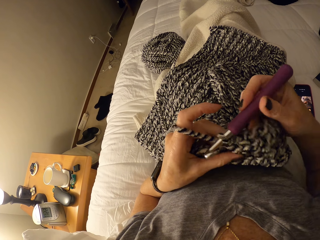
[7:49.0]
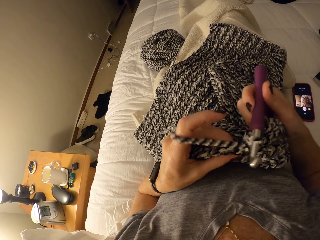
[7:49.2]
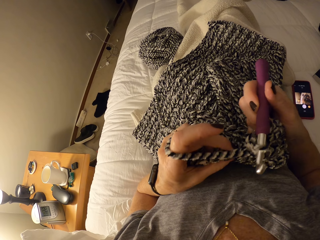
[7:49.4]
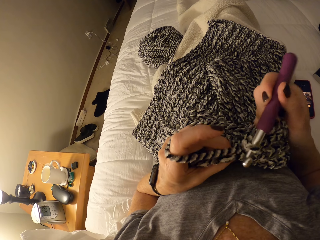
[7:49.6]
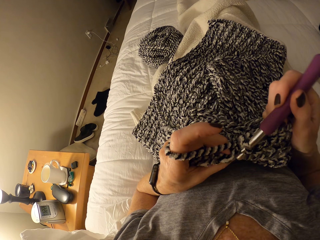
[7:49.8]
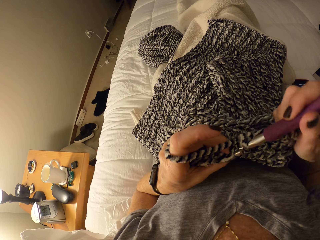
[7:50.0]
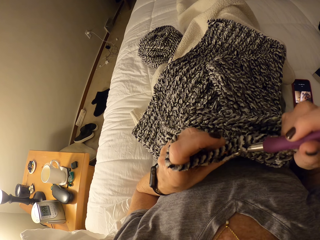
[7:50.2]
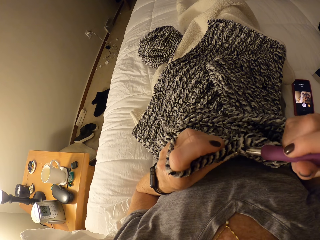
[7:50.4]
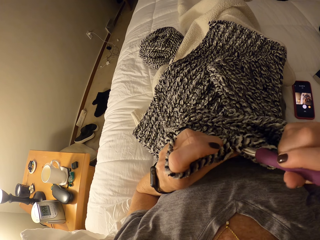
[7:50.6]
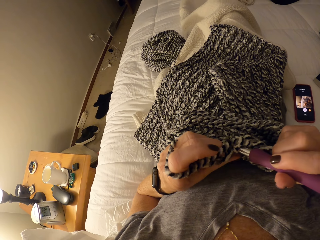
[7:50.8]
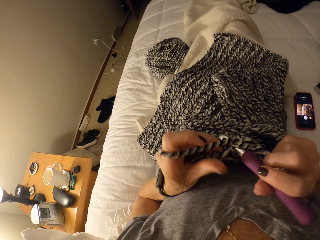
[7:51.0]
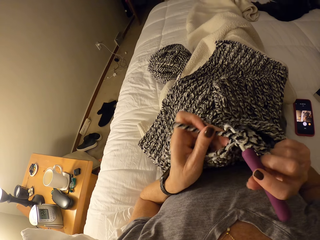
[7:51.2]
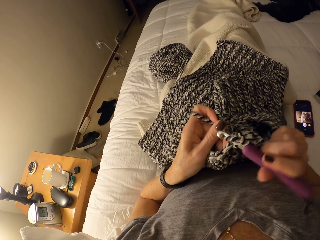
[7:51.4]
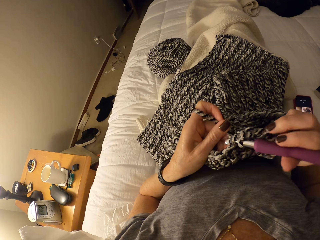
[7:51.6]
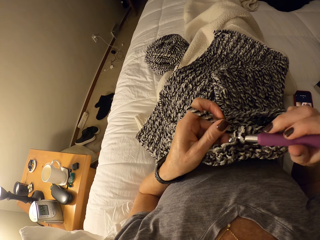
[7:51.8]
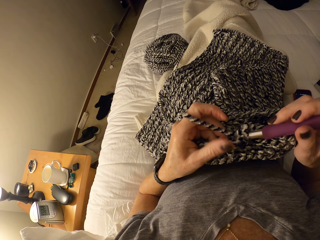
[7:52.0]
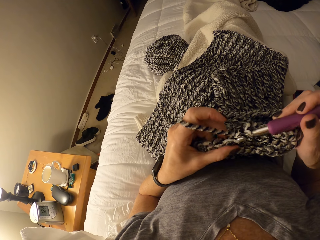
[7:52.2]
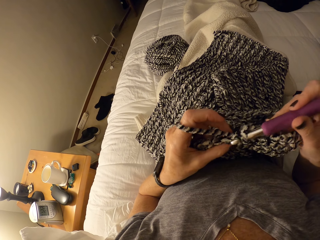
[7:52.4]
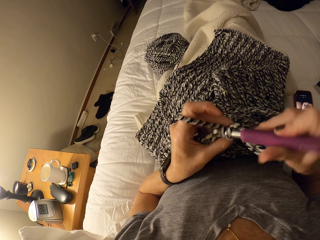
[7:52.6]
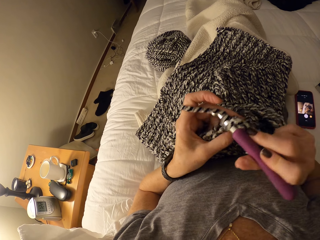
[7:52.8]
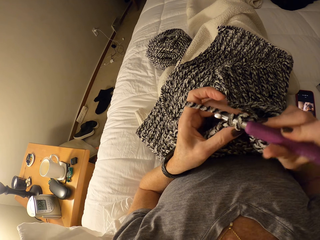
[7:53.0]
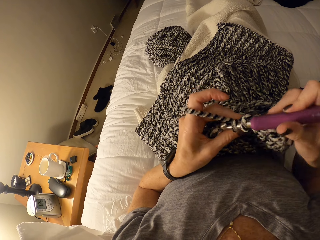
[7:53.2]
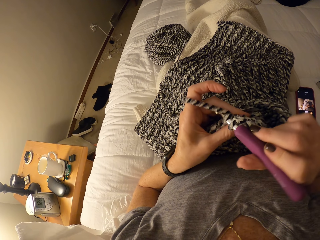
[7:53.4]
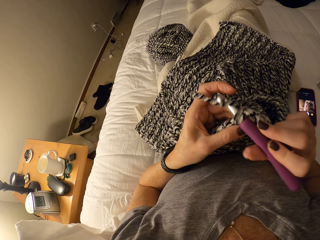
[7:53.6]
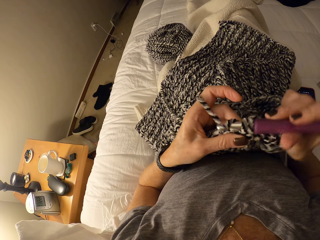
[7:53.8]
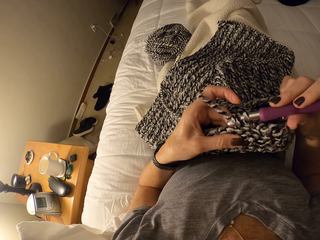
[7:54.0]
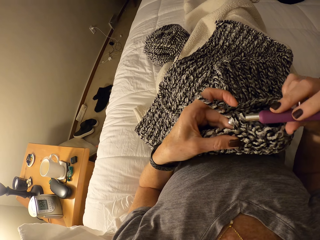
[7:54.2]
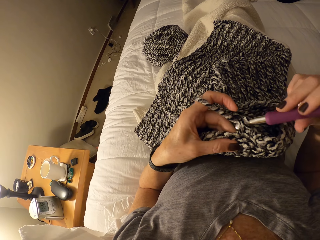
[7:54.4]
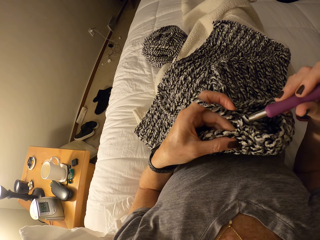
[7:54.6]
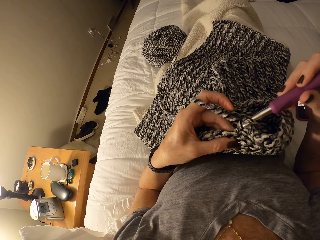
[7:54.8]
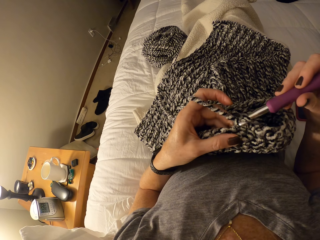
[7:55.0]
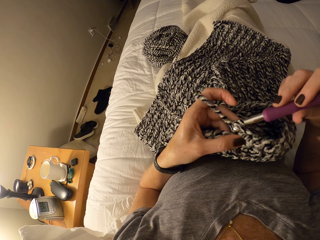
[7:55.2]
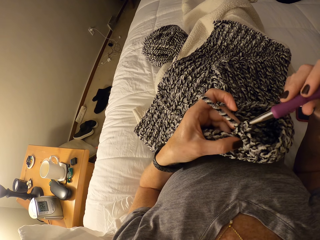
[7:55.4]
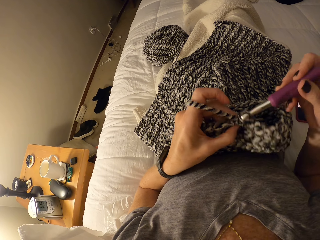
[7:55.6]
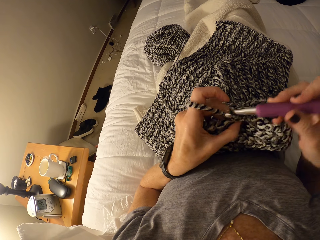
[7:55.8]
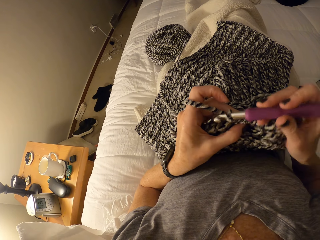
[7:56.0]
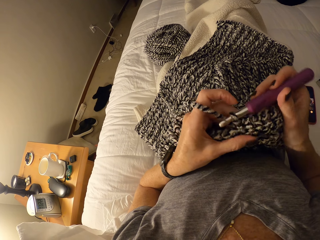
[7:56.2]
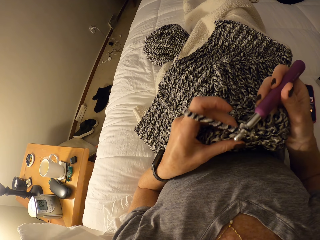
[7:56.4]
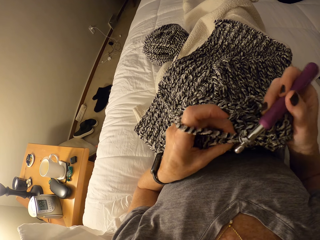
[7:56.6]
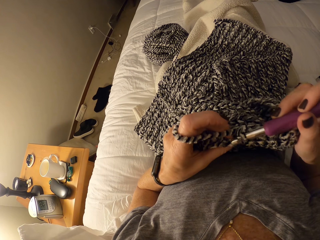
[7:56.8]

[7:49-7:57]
The camera wearer continues crocheting the cotton yarn with the crochet hook. They align the yarn with the left hand.

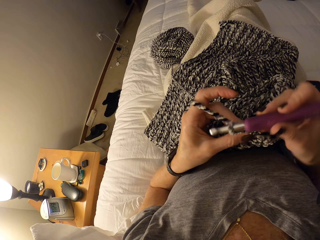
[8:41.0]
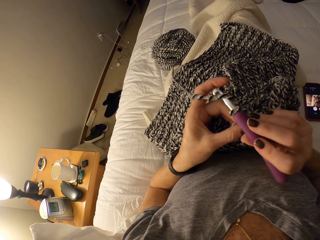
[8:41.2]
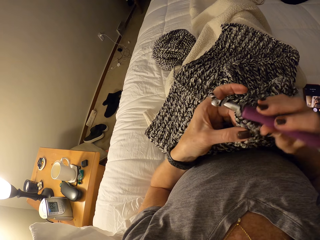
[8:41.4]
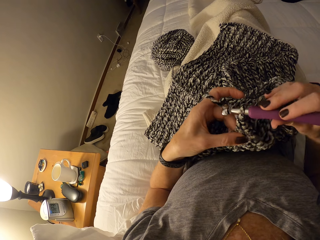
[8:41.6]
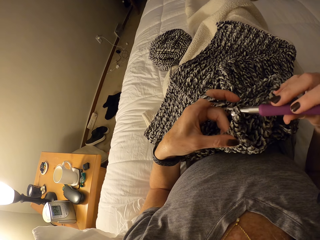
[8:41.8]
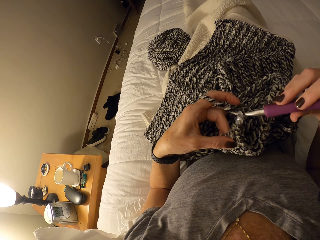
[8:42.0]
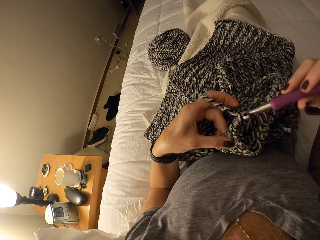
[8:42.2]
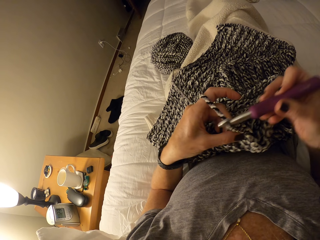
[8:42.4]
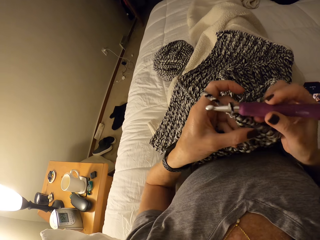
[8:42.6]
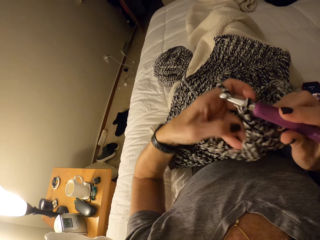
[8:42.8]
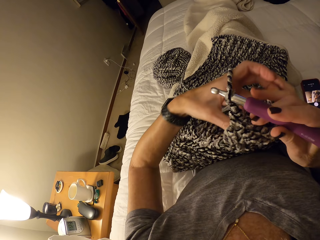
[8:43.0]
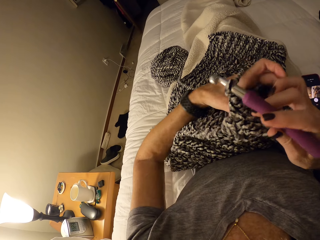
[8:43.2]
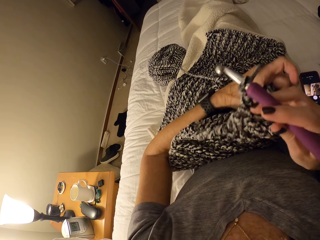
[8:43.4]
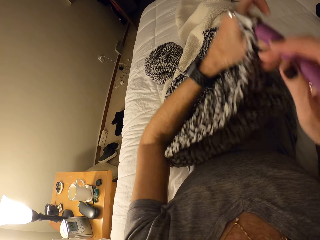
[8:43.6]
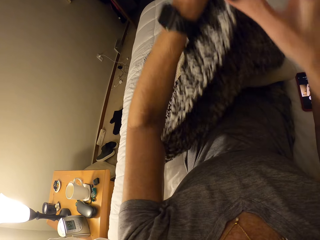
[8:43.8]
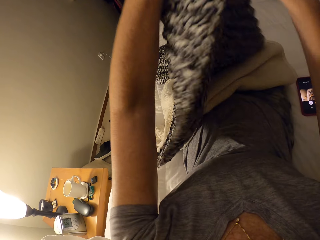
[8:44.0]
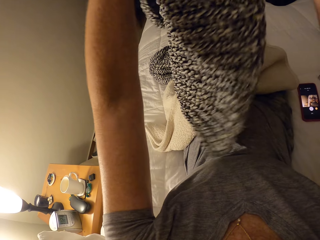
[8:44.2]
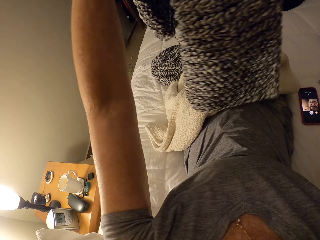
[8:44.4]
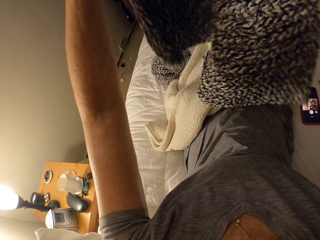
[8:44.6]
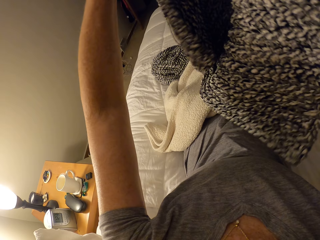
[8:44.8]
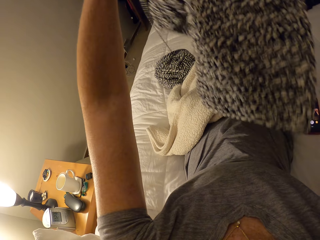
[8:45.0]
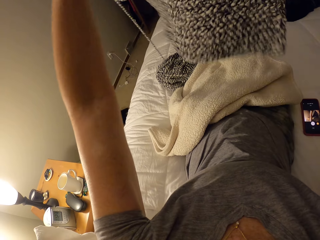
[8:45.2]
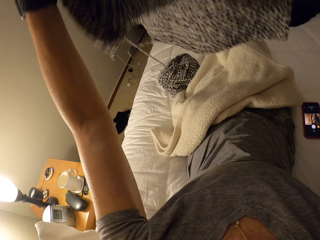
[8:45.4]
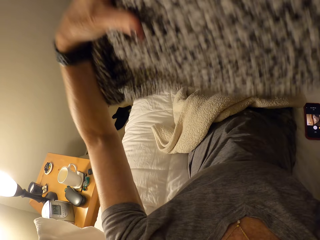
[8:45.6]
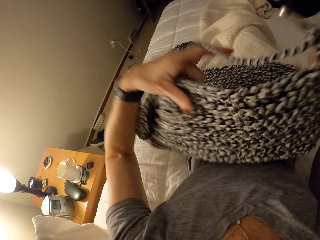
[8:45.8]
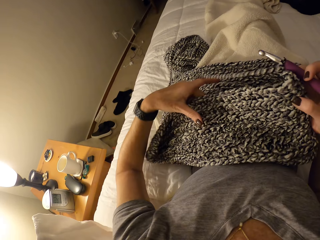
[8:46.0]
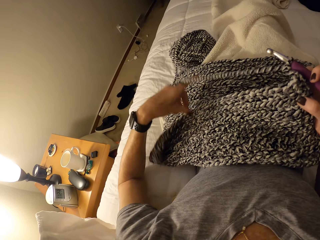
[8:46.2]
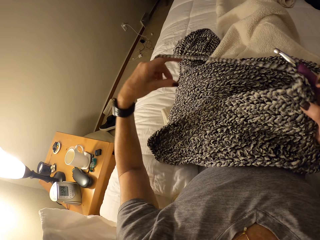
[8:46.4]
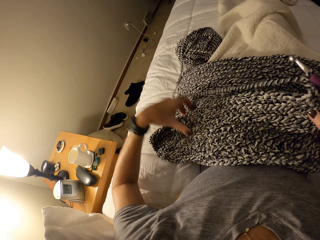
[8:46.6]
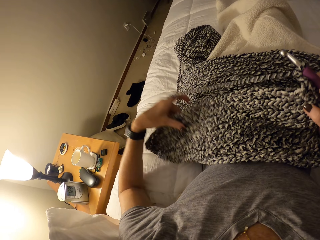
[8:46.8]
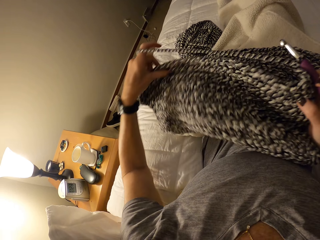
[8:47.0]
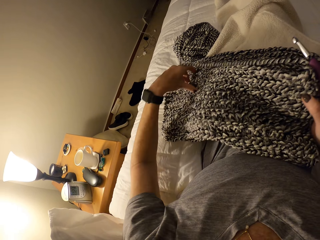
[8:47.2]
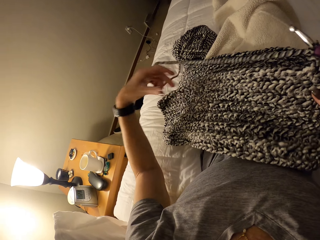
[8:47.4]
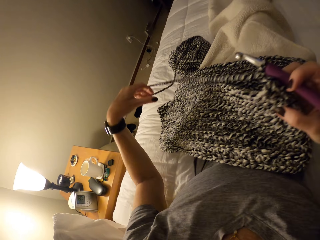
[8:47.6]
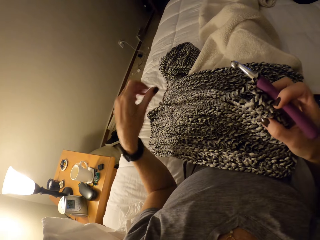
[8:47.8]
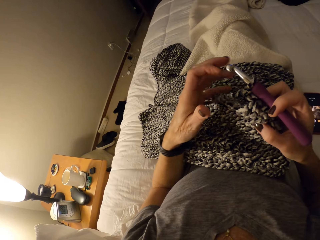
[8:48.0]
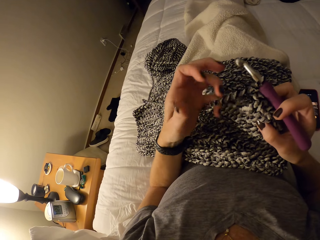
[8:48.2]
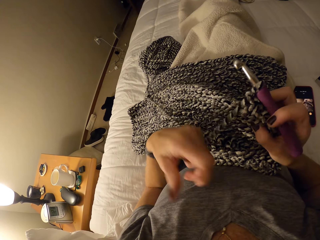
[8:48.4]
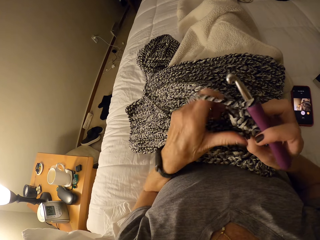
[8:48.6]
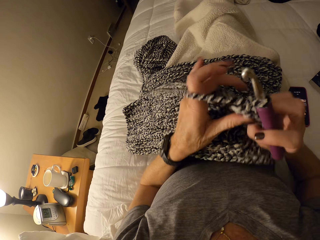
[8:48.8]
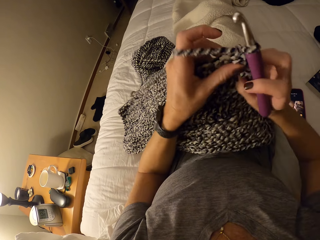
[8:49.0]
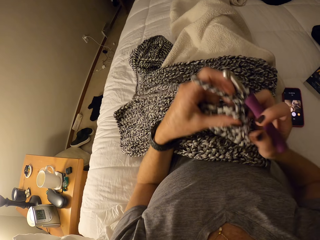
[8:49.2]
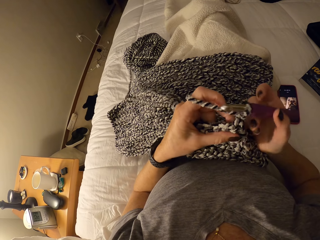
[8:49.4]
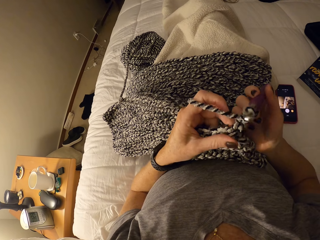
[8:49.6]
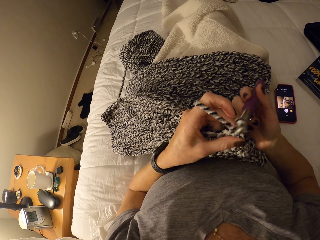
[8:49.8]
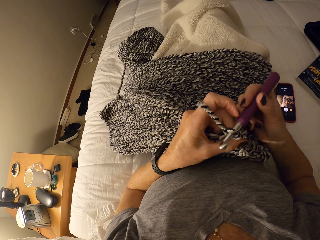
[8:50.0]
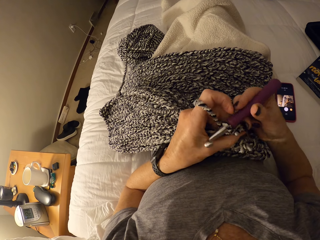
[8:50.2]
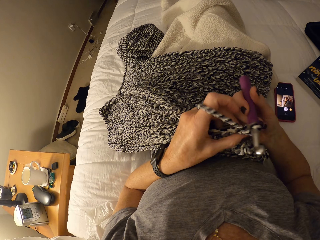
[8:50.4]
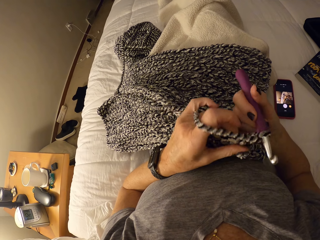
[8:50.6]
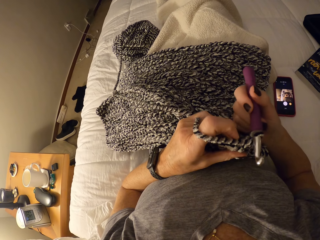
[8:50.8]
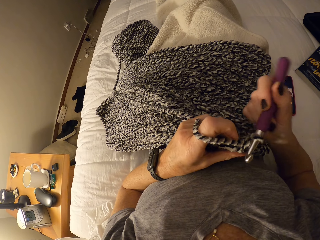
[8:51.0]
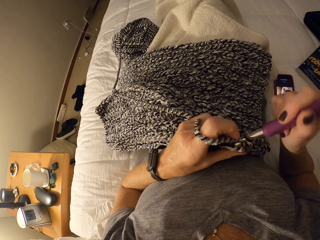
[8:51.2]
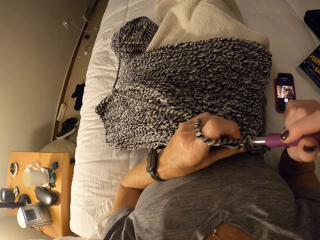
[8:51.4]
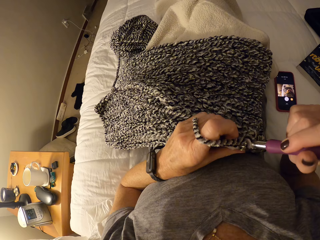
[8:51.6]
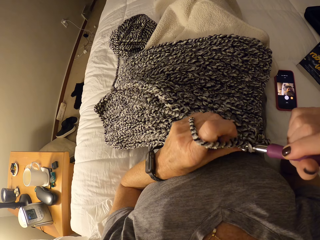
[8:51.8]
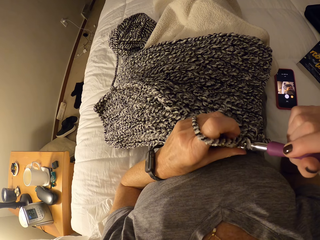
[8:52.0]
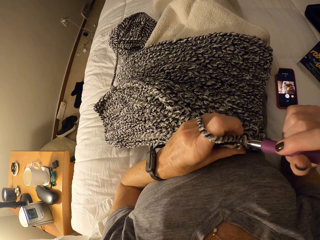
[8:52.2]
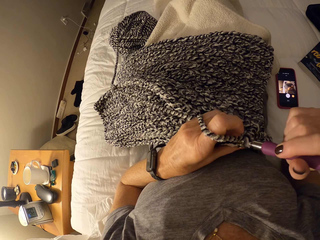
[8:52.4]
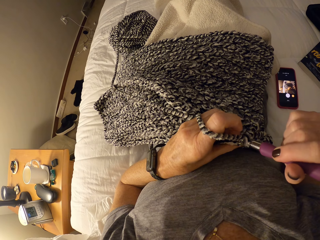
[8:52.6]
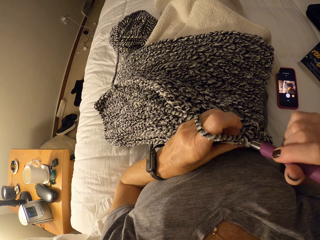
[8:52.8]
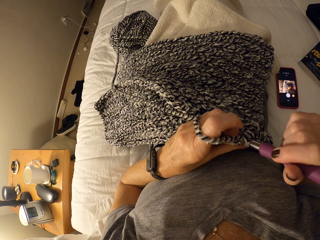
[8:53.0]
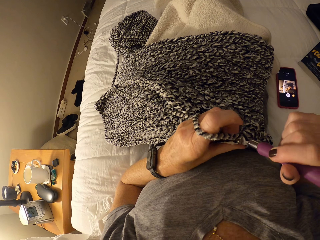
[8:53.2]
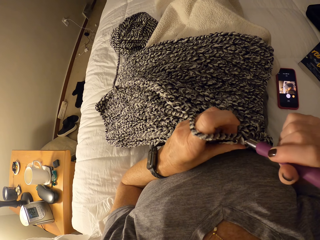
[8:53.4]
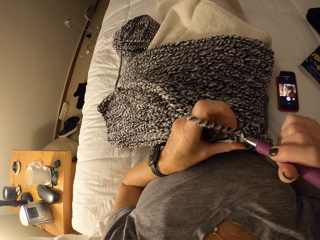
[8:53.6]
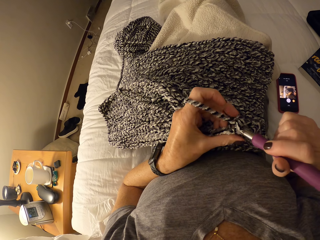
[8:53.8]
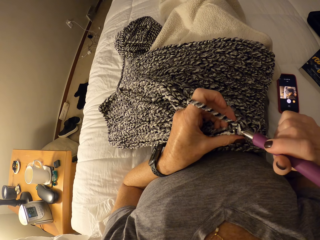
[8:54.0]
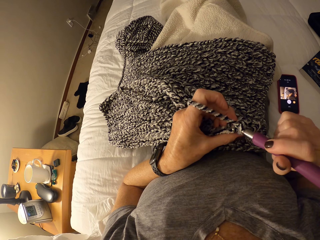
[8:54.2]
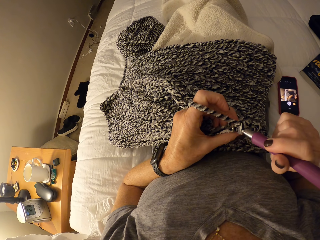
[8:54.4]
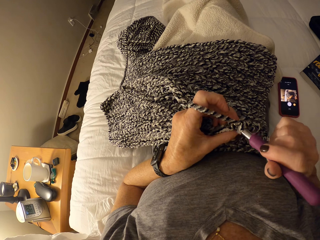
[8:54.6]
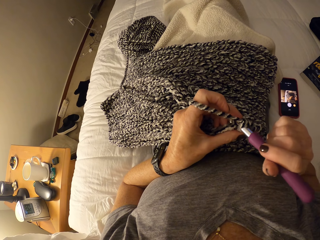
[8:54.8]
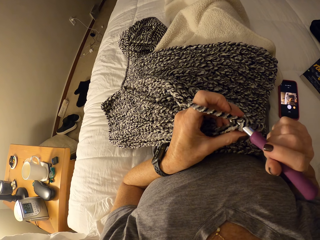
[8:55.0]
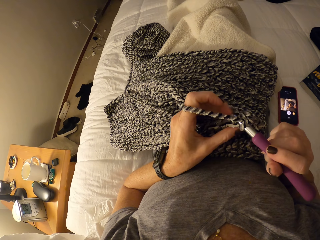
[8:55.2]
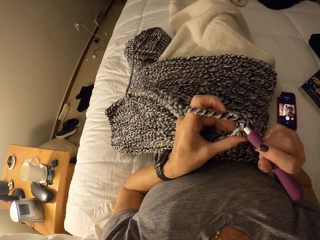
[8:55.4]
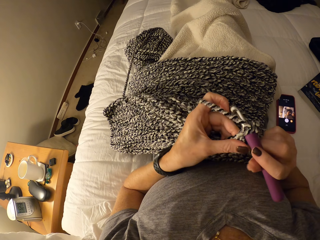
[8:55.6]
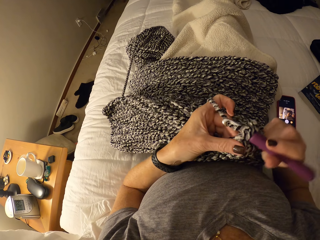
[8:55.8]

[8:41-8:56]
The camera wearer adjusts the crochet on her lap with her two hands. She loops the yarn around the left hand. She continues crocheting the cotton yarn with the crochet hook.
